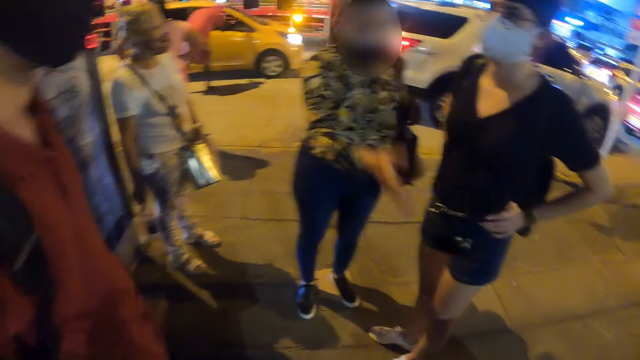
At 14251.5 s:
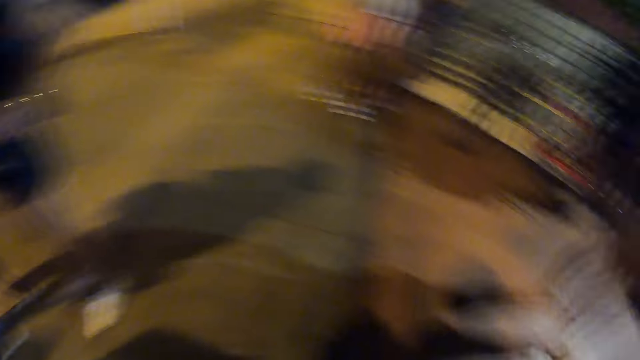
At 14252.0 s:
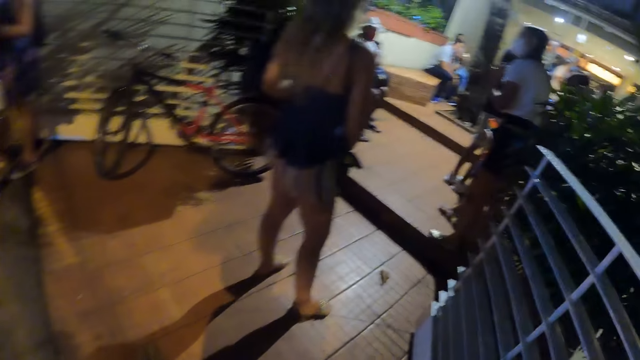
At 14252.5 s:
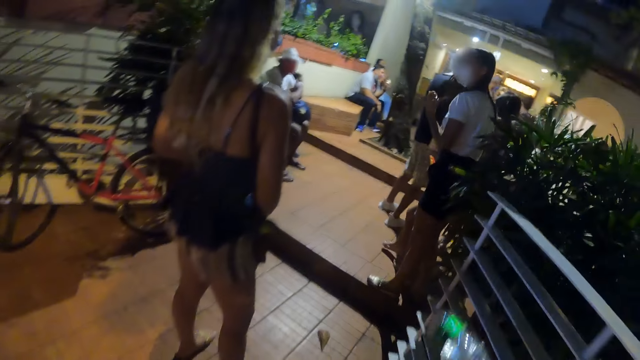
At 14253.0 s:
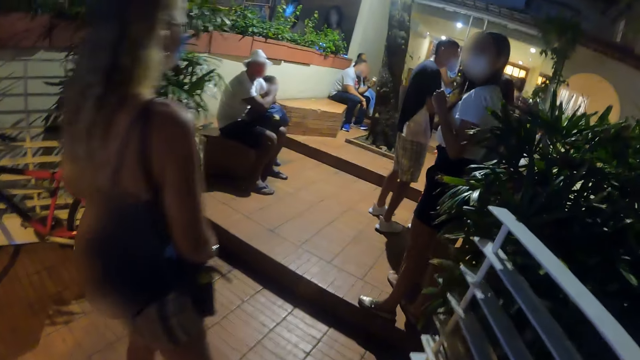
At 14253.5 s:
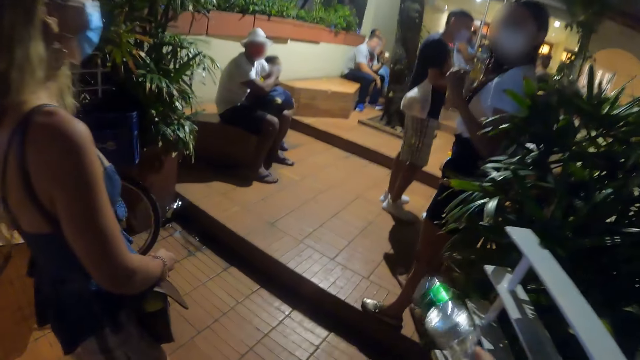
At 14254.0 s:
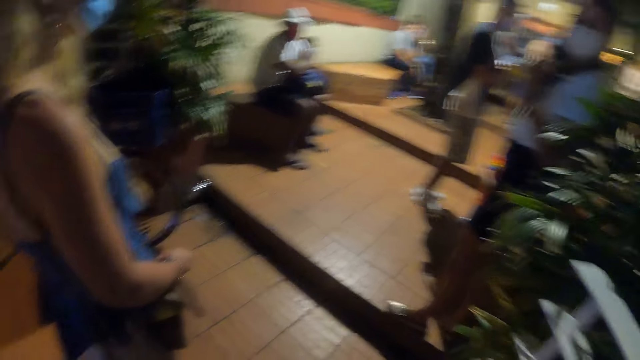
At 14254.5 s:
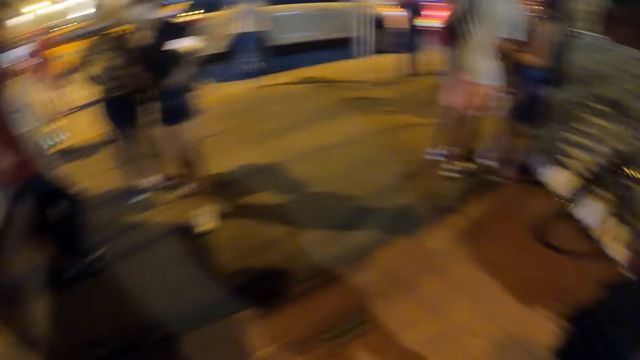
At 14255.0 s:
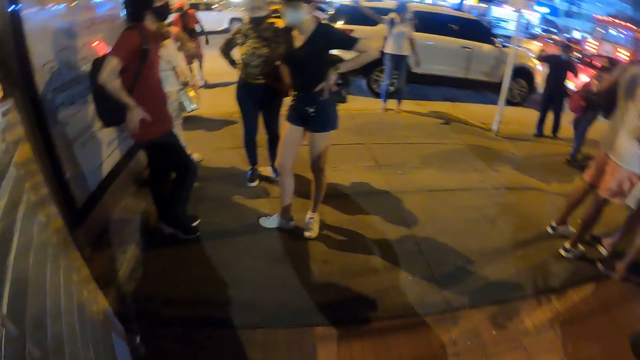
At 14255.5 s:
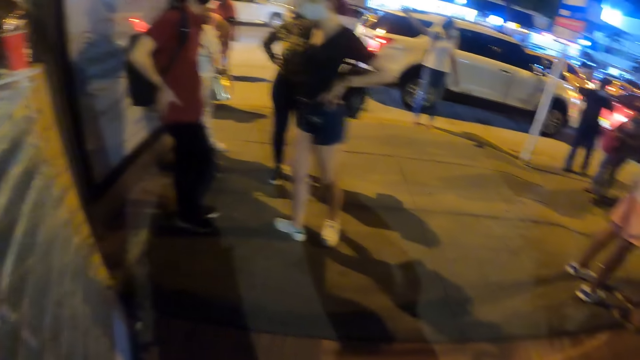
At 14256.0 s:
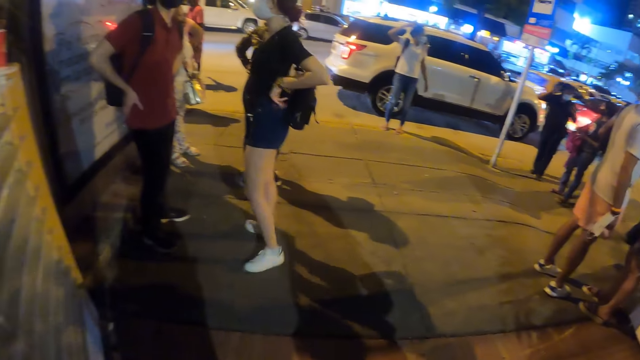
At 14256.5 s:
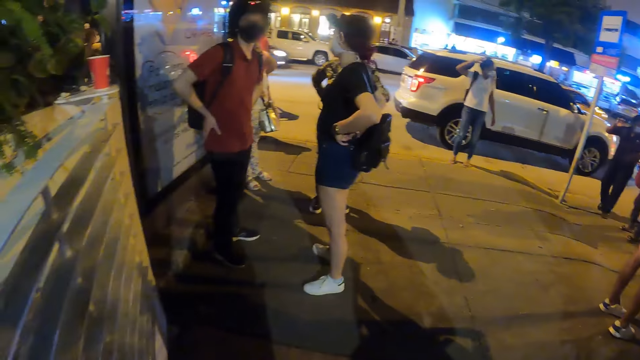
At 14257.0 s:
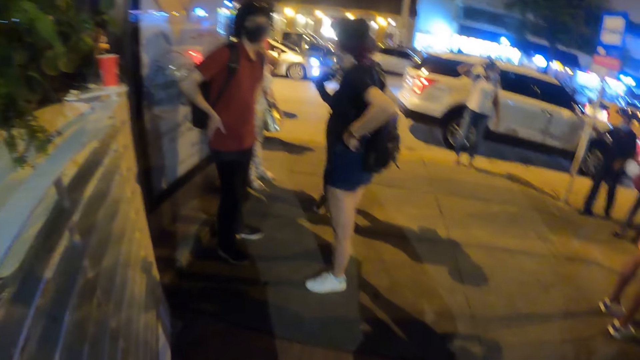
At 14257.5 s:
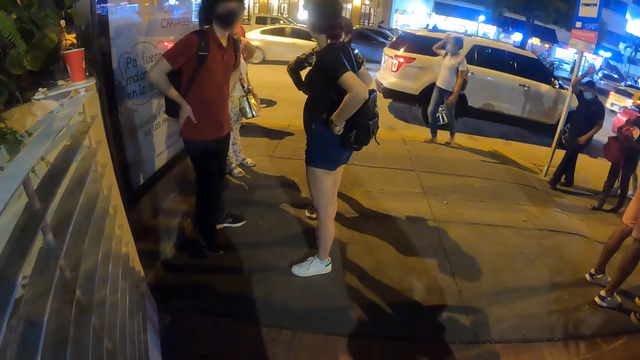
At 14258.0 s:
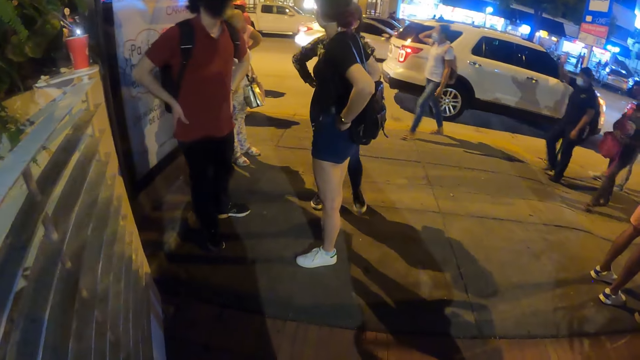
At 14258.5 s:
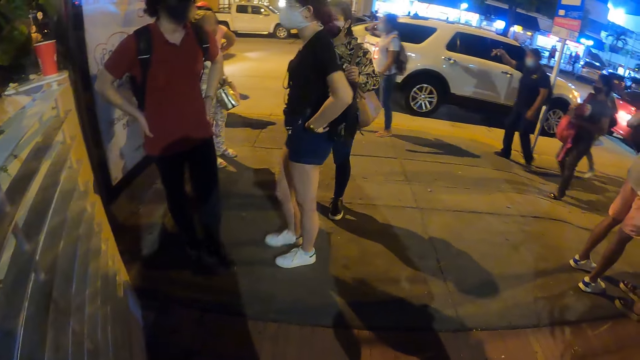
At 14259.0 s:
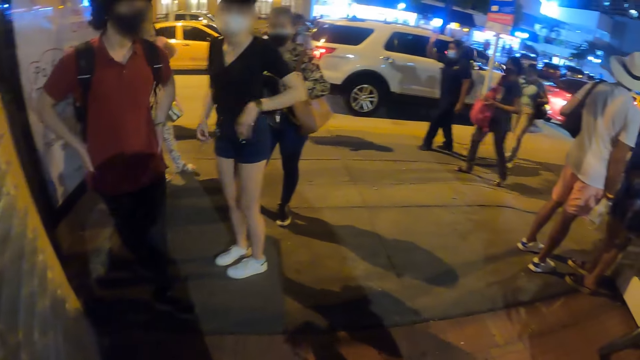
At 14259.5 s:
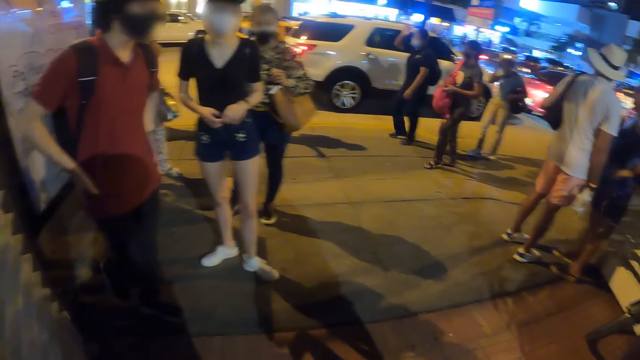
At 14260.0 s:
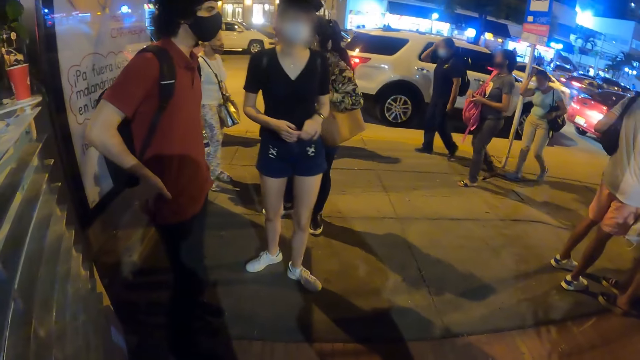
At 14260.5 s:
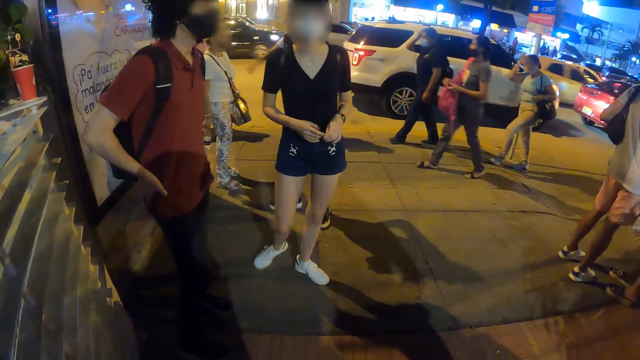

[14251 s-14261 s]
The camera wearer looks at the exit. They look at people in the building.

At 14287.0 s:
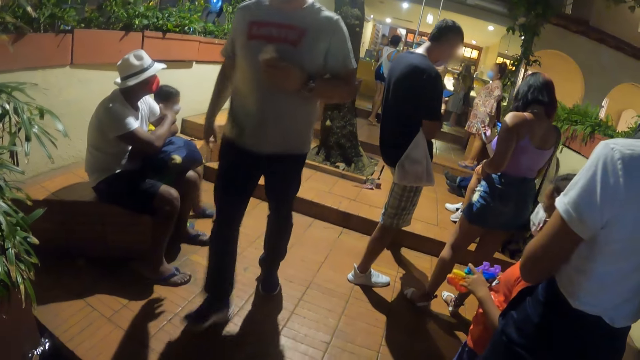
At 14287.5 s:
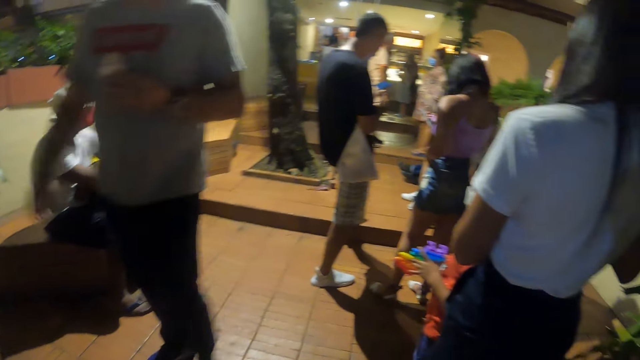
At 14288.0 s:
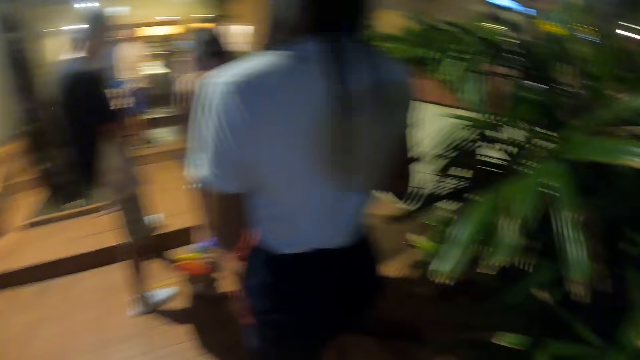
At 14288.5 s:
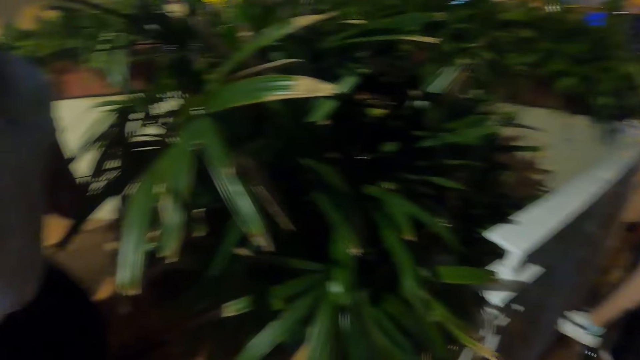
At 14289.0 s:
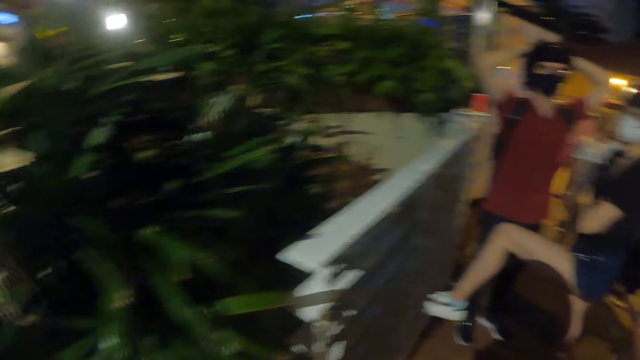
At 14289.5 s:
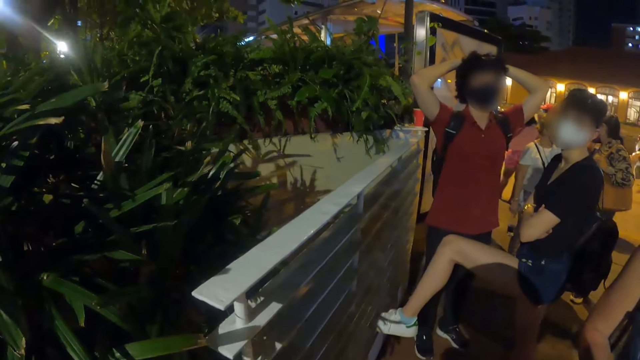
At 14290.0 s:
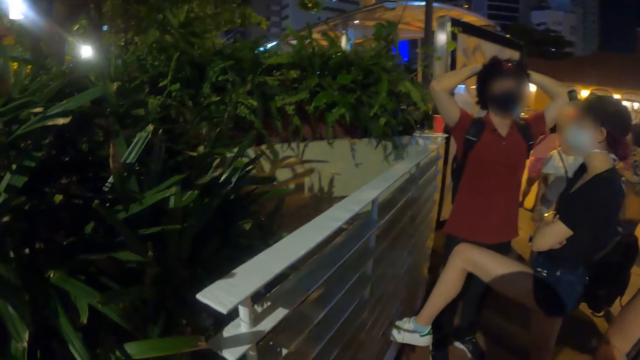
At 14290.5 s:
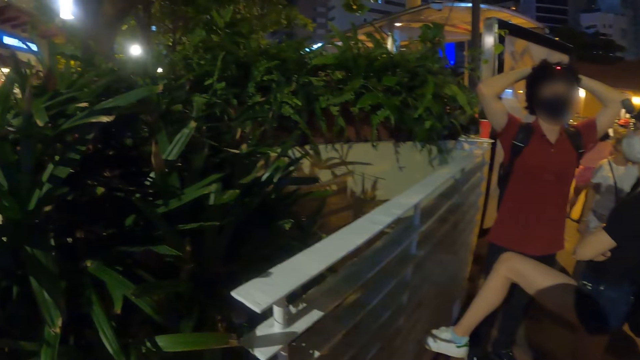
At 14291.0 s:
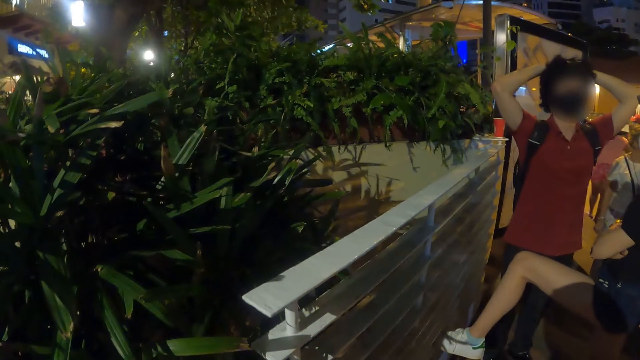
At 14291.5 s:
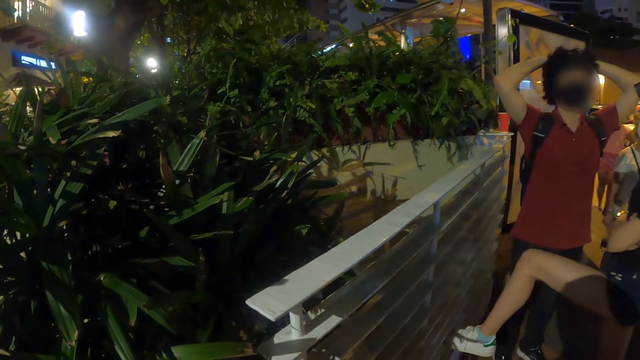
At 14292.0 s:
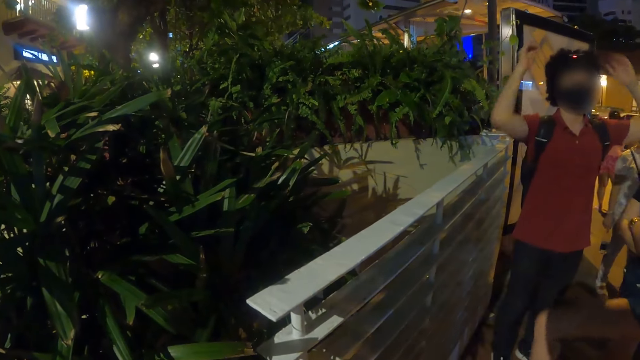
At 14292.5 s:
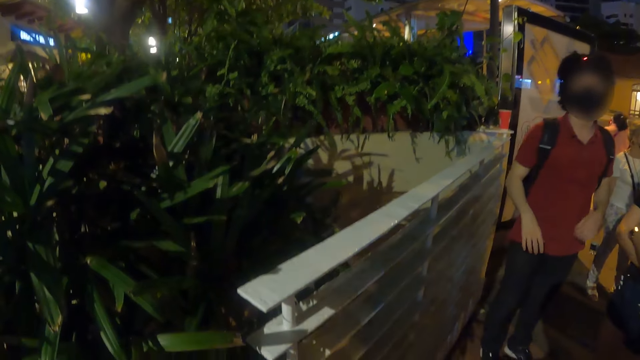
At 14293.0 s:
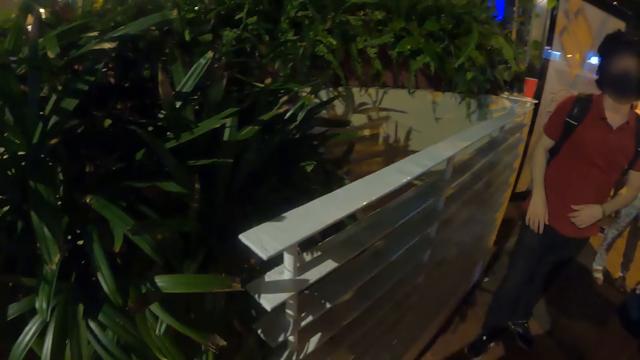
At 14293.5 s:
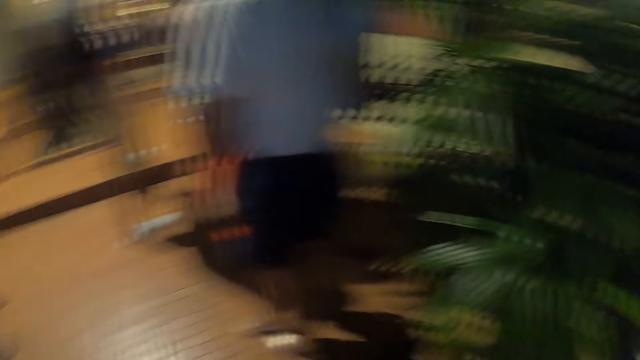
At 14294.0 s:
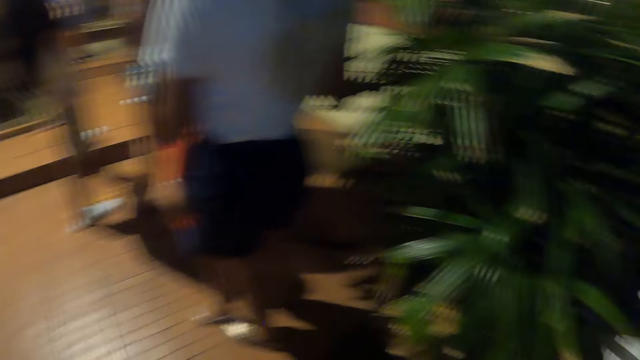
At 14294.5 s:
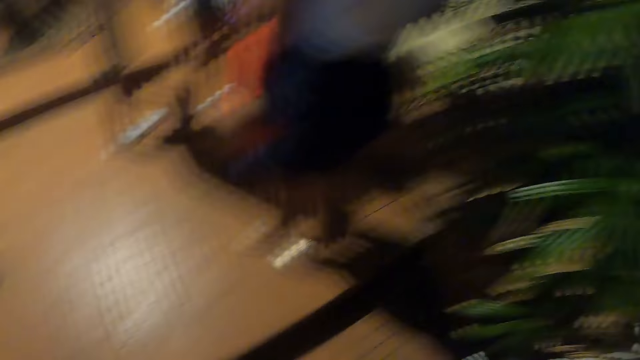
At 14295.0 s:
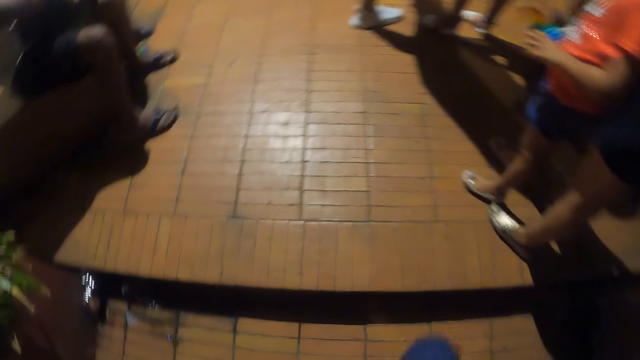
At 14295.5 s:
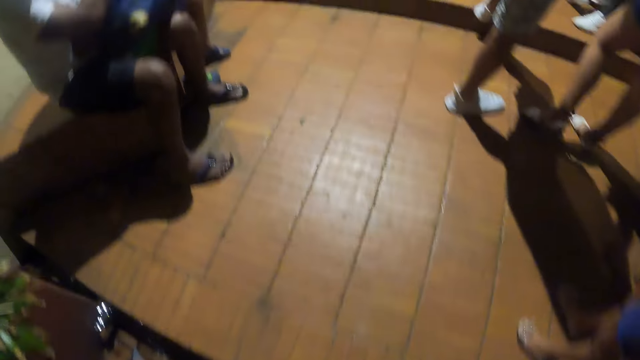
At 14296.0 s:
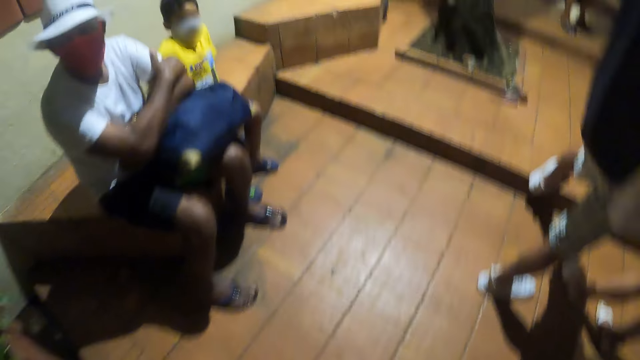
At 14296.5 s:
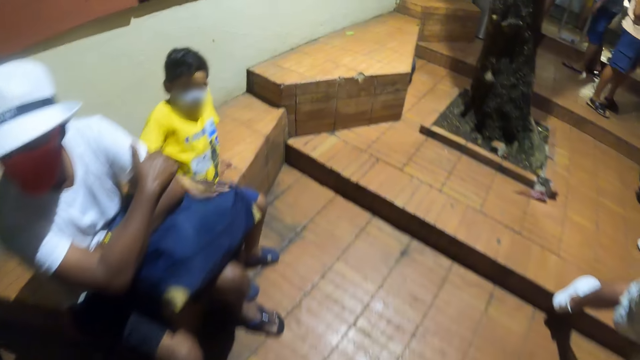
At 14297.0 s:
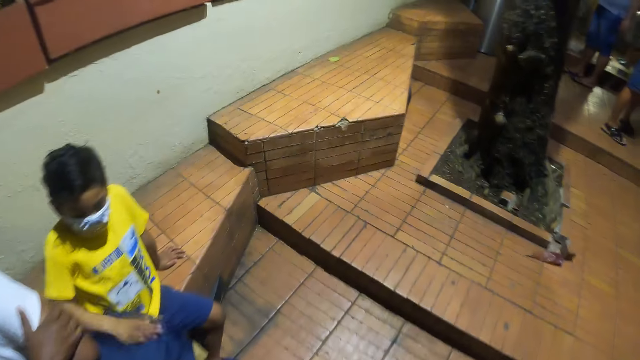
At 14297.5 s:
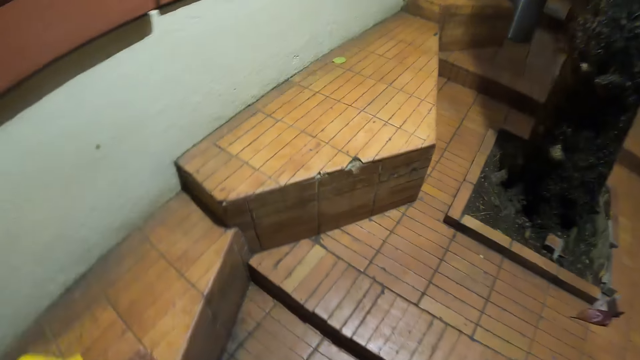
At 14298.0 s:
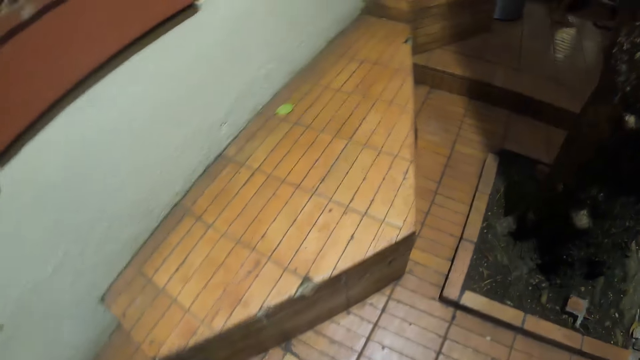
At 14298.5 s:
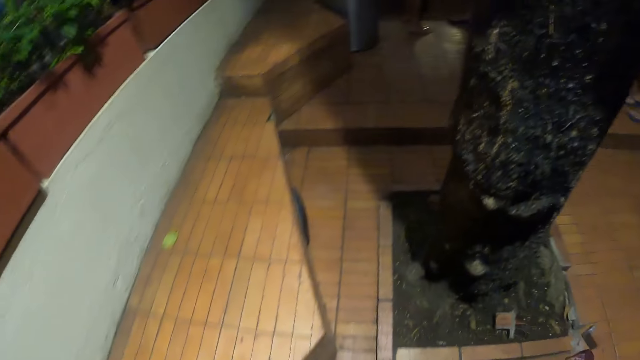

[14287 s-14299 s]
The camera wearer looks around. They walk through the exit.
